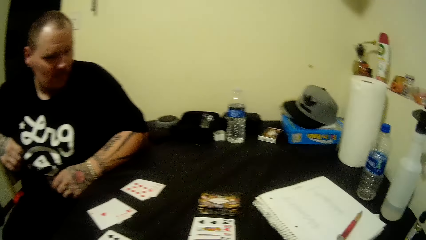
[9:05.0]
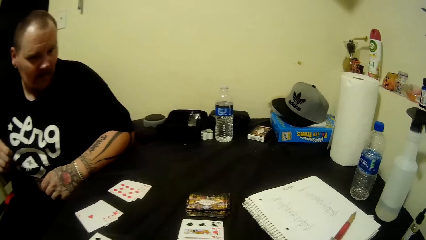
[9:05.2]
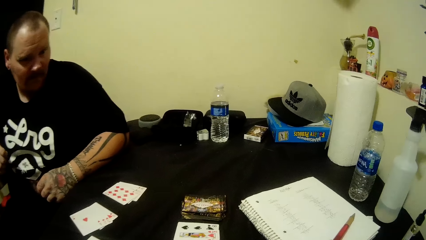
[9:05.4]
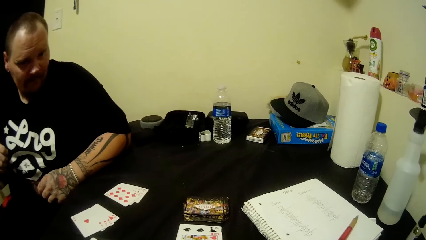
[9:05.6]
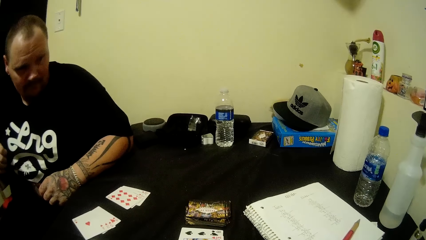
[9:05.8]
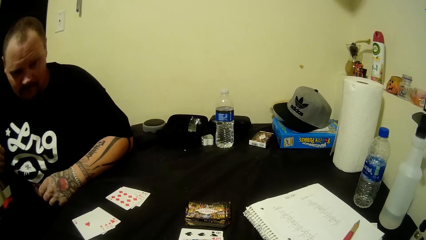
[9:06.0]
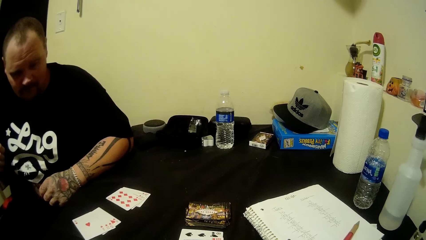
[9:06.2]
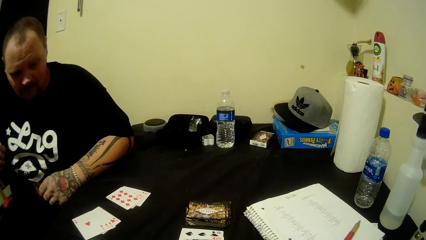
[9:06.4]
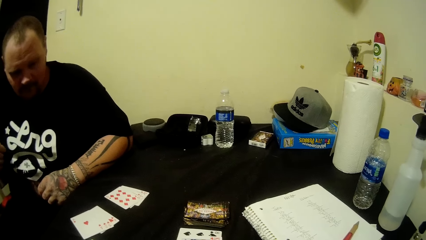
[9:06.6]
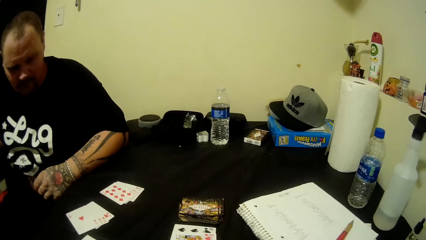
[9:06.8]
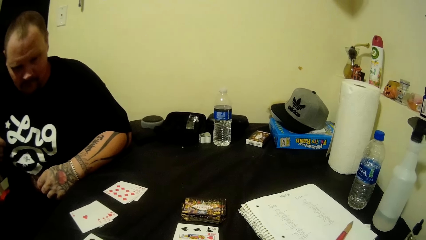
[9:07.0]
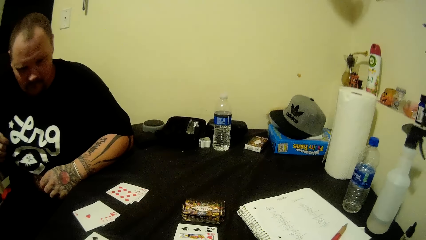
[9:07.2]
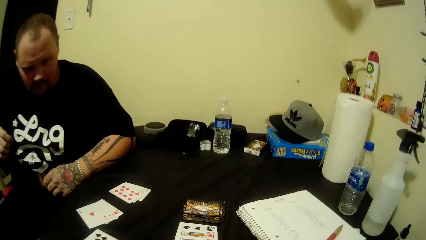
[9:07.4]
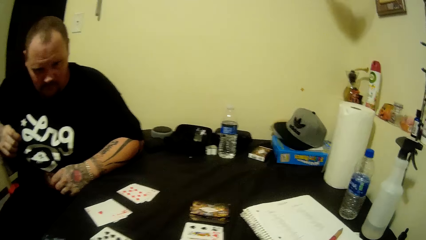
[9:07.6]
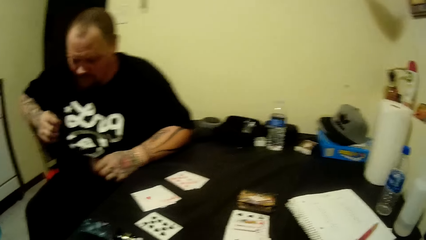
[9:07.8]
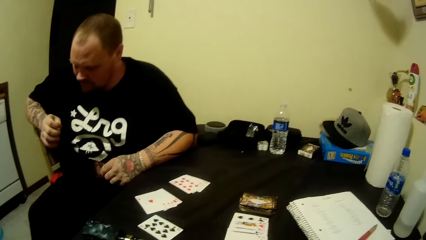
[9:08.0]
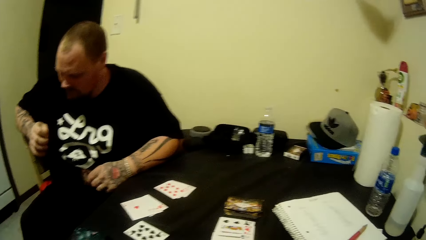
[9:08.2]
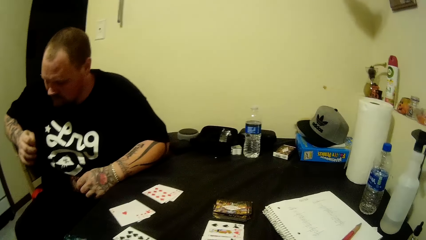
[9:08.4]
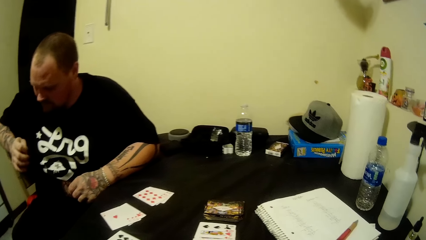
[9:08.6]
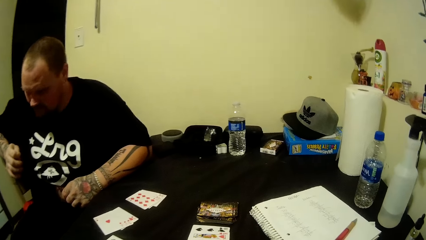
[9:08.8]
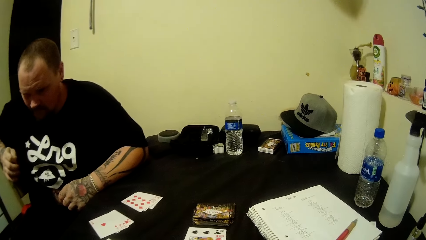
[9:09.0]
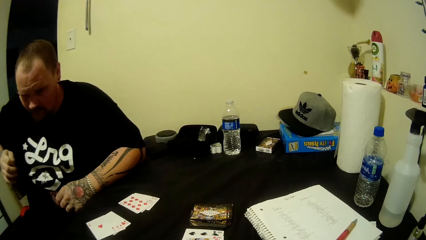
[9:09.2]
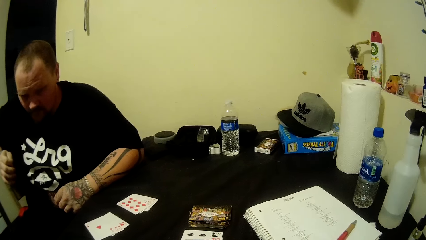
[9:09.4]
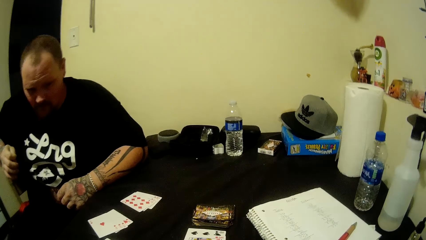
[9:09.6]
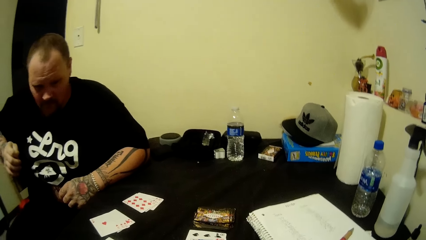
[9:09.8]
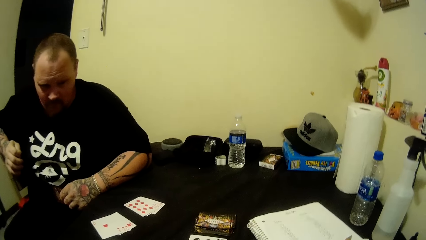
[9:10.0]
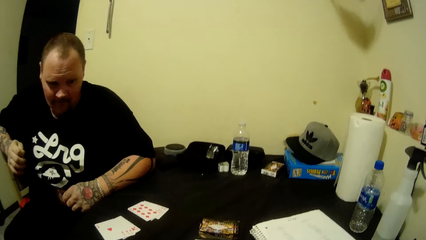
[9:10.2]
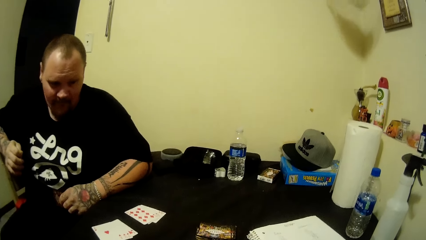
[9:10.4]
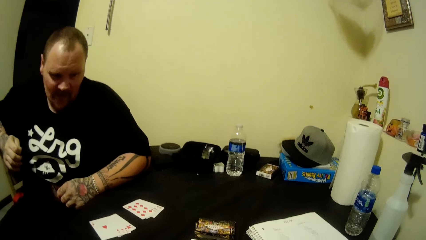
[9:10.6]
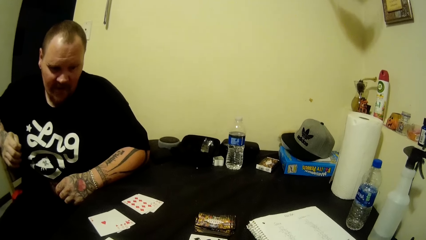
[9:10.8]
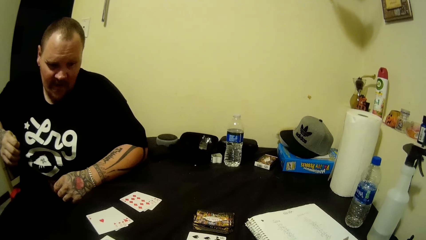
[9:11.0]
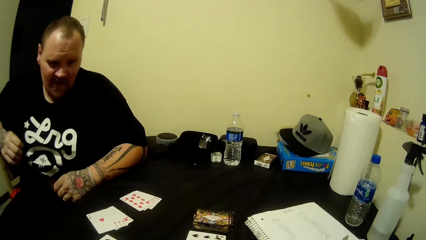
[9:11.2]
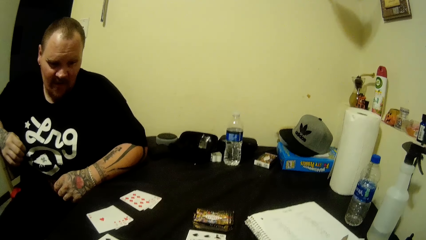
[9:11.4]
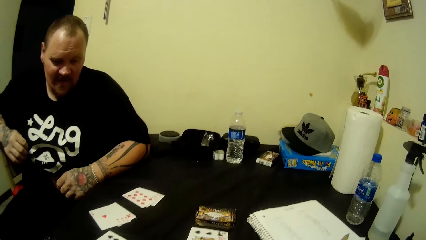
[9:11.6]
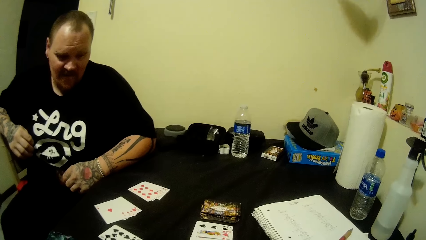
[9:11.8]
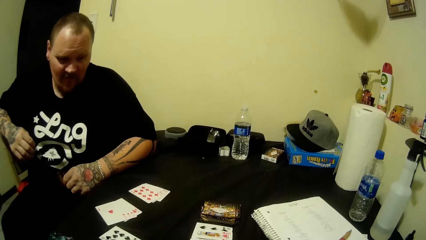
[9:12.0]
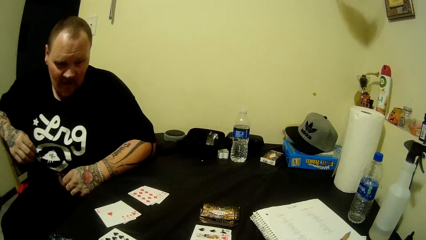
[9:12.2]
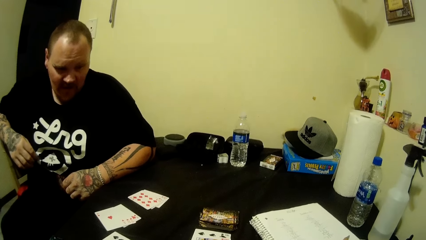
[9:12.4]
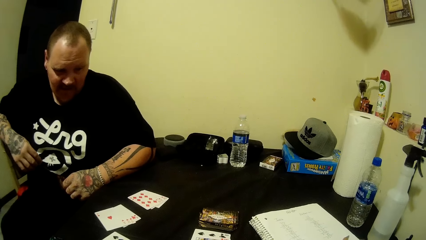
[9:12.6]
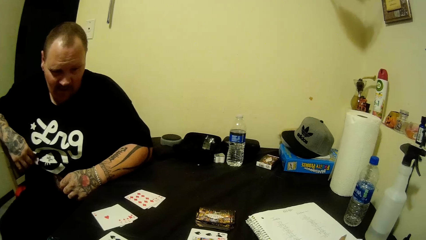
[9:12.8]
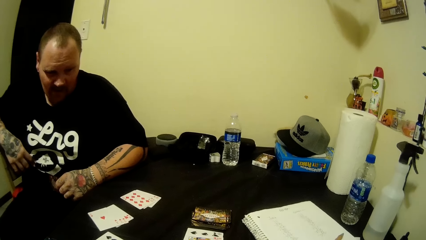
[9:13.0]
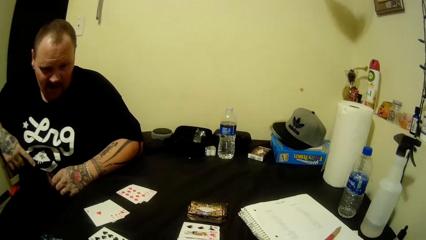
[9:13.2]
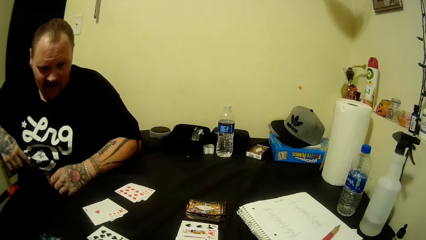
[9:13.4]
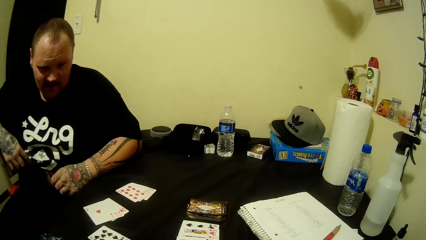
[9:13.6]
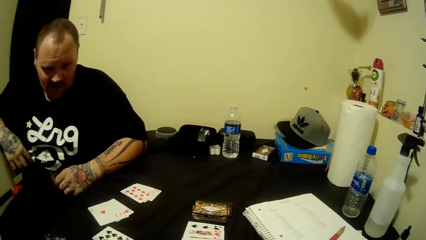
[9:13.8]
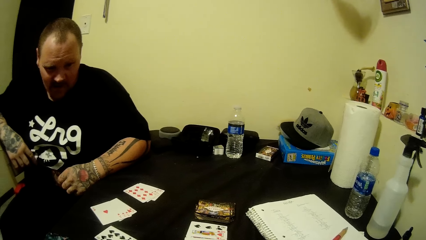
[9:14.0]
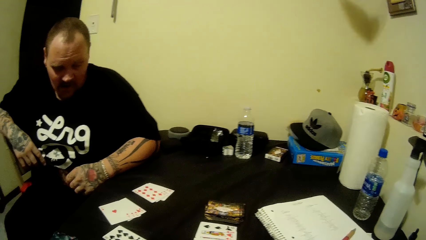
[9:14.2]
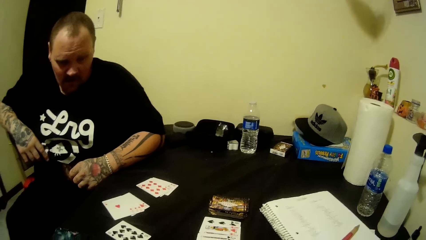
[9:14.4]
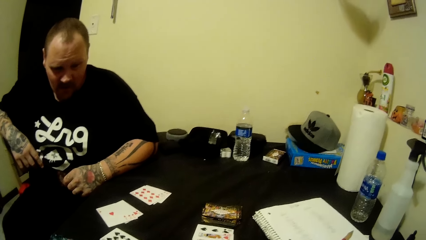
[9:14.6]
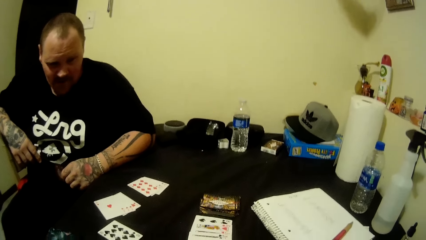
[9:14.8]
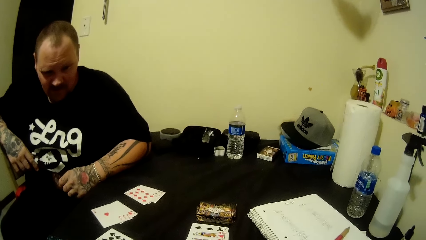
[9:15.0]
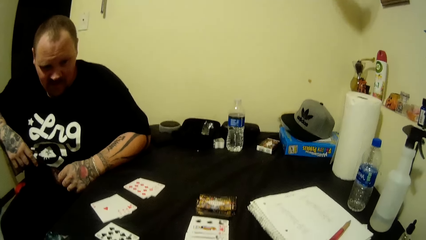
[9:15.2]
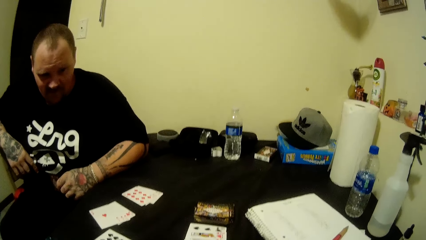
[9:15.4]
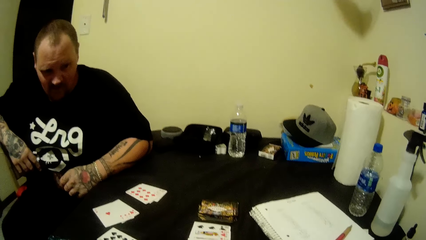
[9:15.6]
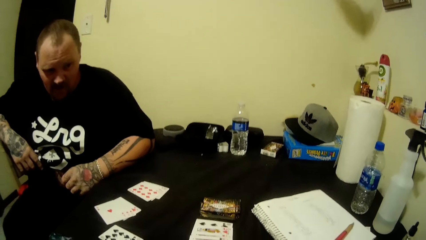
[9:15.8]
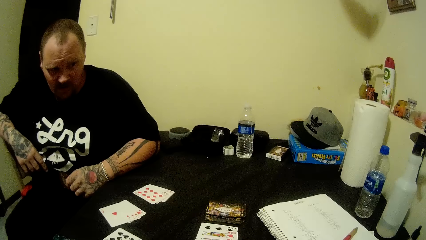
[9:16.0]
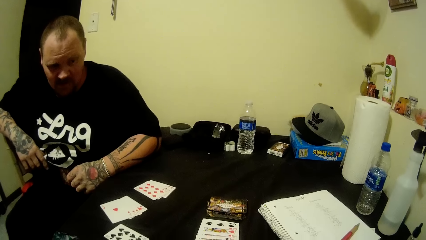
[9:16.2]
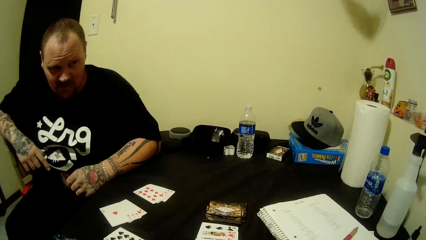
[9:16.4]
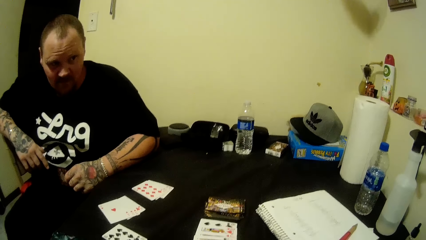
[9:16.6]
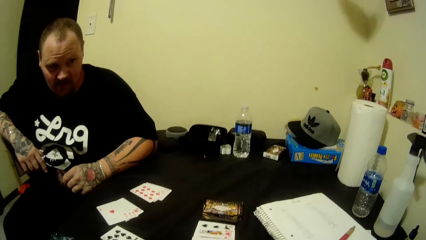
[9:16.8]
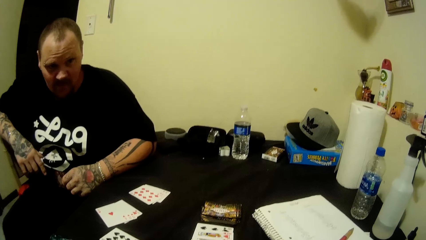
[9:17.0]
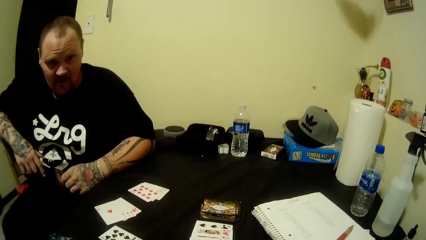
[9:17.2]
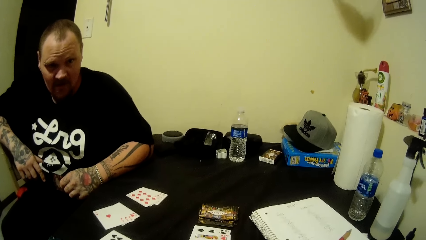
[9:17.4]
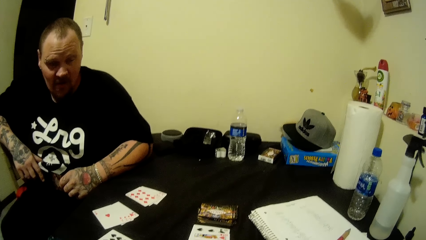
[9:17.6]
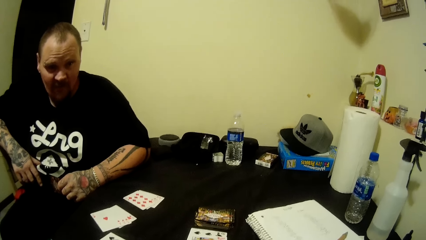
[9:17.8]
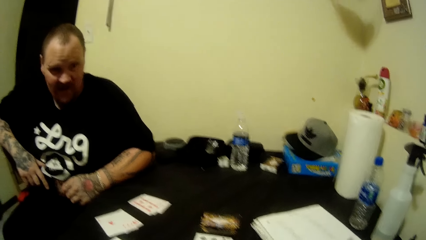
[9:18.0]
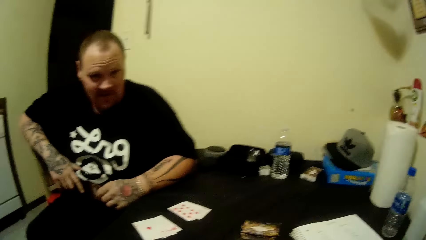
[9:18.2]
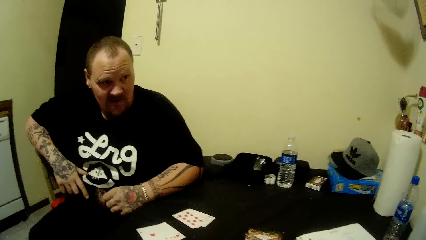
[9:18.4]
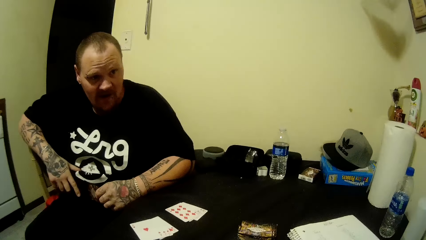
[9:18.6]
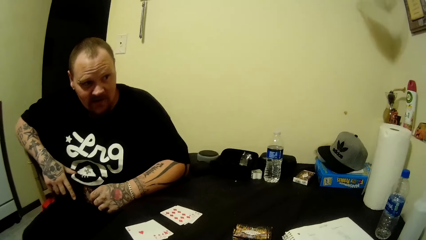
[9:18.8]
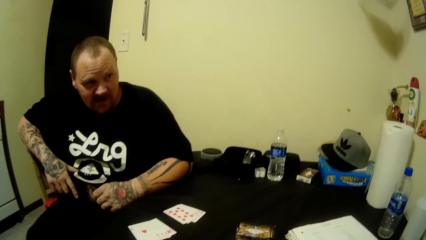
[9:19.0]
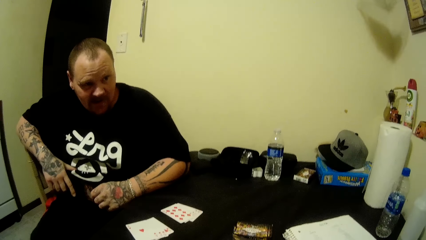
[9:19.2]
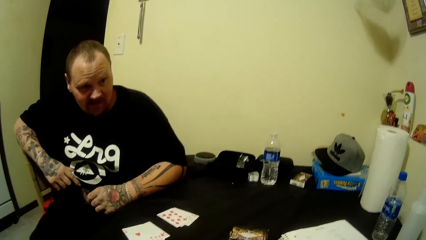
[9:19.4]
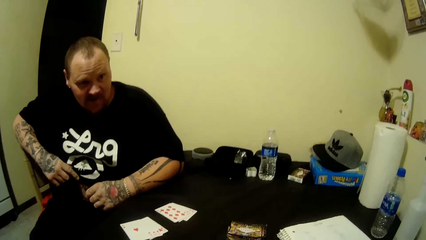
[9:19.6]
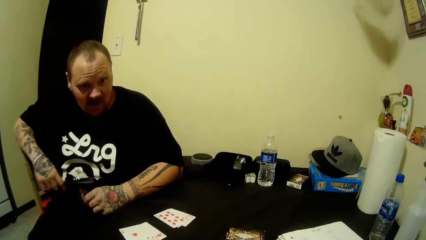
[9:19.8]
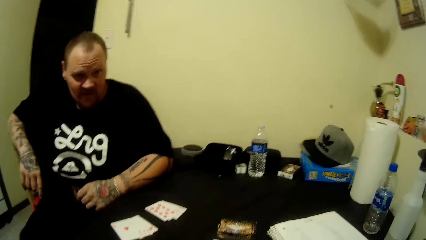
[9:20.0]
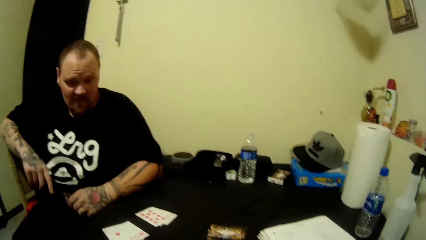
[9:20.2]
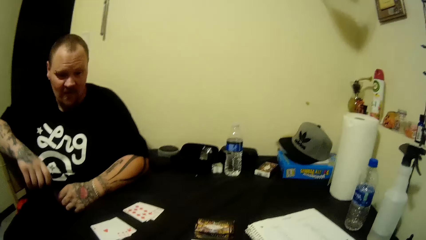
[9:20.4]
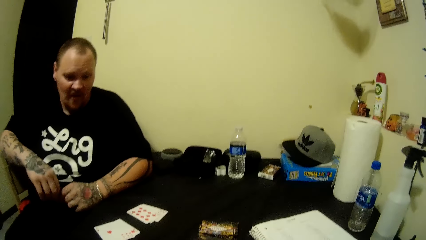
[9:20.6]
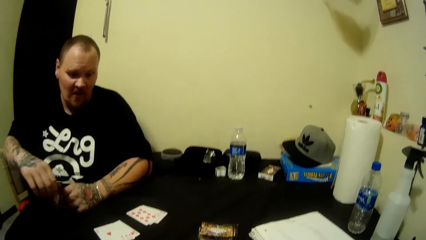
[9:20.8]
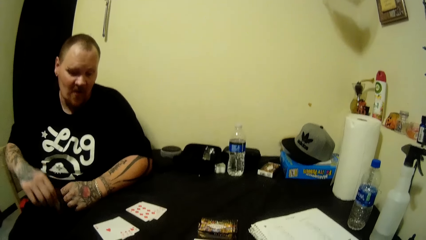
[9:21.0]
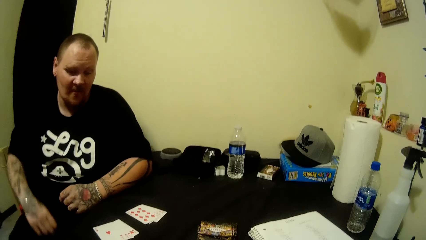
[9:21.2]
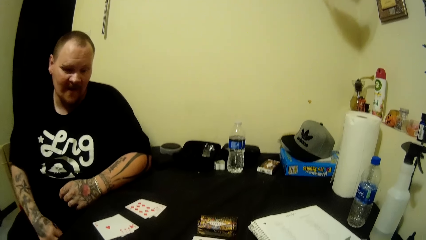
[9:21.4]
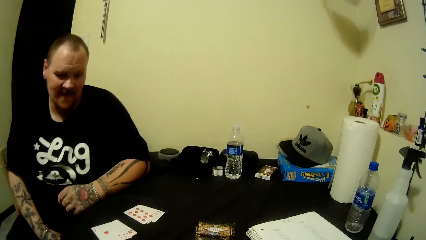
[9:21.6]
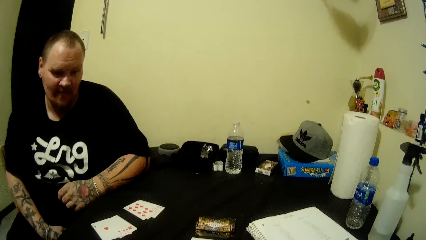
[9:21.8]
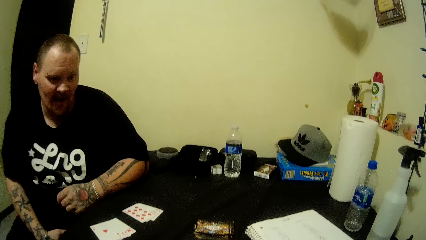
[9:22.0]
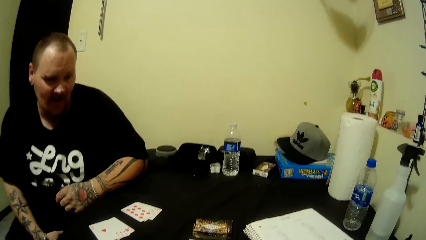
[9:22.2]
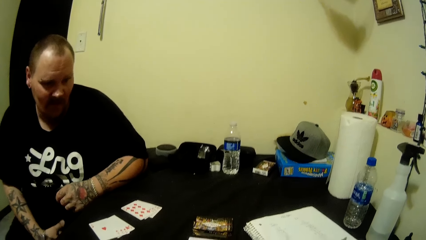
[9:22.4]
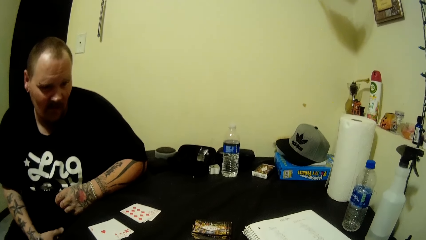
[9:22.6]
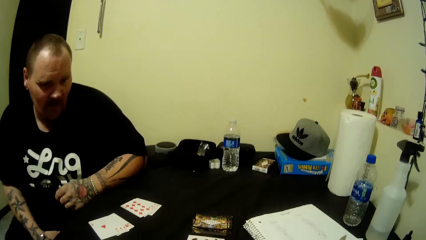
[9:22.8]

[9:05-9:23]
The camera wearer shakes his right fingers. A person holds a card with the right hand.
